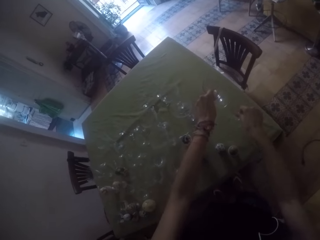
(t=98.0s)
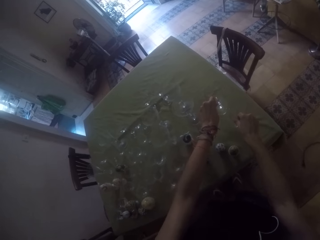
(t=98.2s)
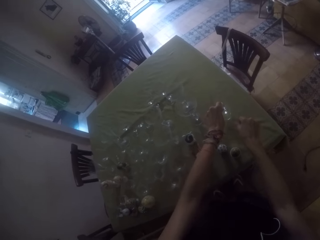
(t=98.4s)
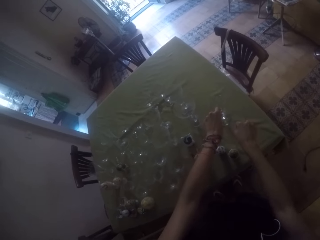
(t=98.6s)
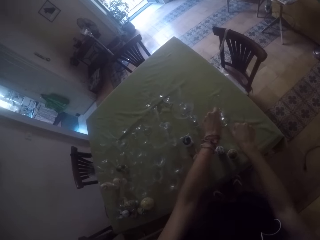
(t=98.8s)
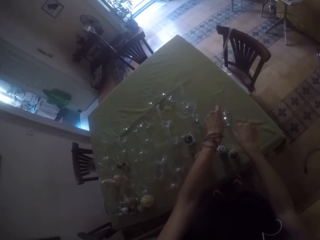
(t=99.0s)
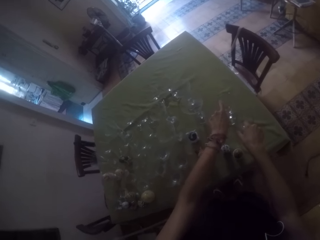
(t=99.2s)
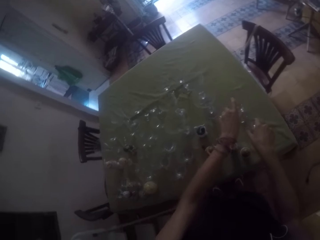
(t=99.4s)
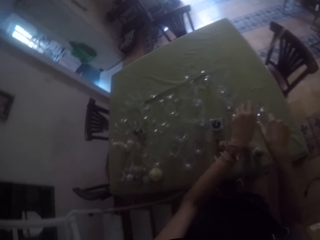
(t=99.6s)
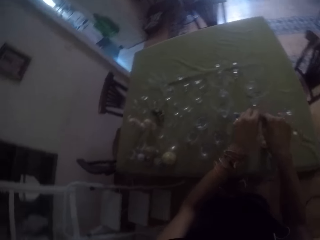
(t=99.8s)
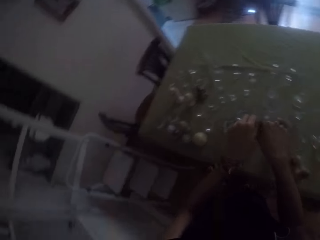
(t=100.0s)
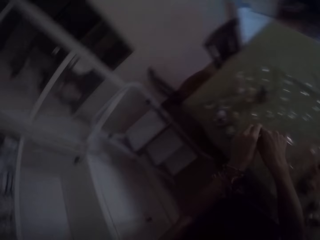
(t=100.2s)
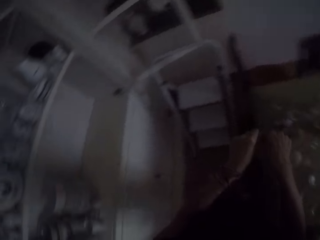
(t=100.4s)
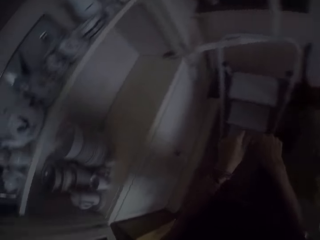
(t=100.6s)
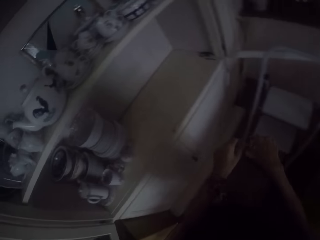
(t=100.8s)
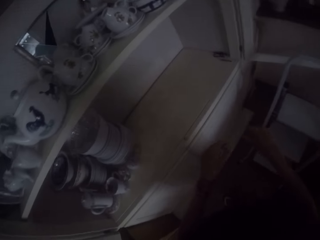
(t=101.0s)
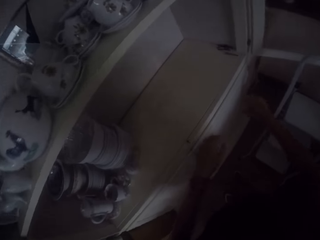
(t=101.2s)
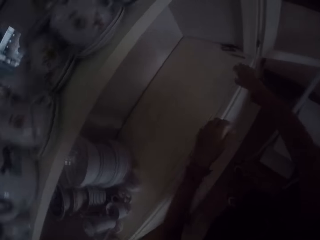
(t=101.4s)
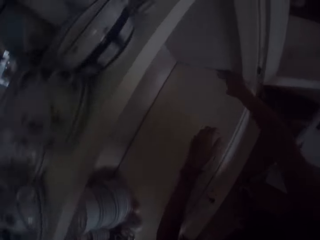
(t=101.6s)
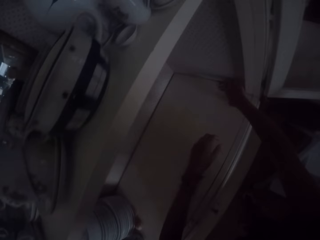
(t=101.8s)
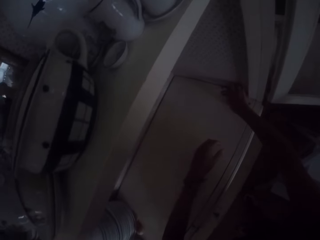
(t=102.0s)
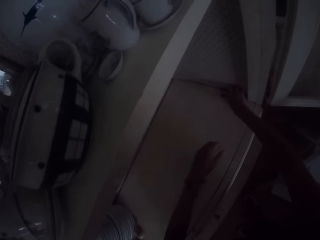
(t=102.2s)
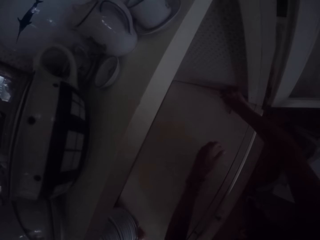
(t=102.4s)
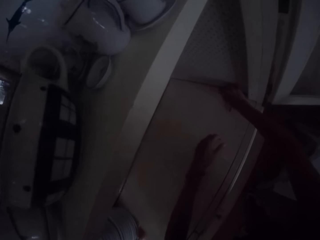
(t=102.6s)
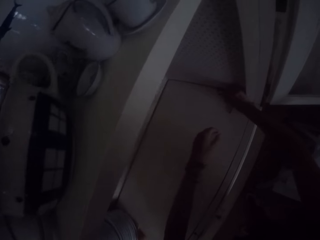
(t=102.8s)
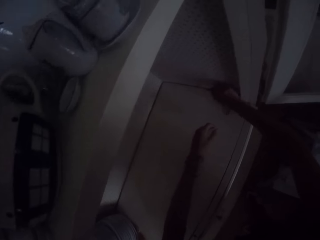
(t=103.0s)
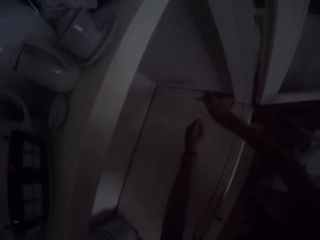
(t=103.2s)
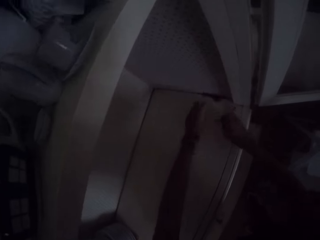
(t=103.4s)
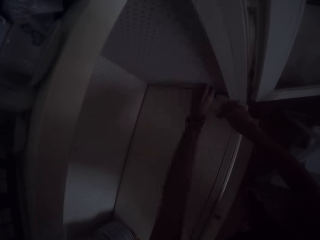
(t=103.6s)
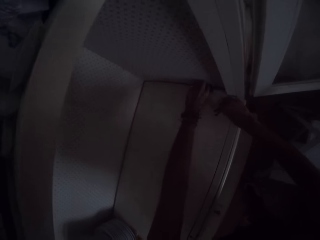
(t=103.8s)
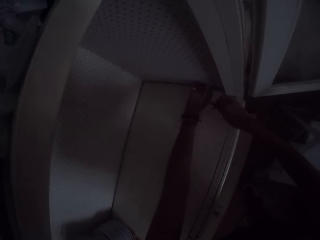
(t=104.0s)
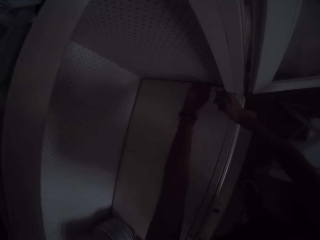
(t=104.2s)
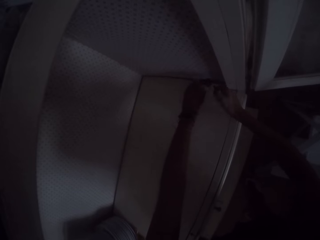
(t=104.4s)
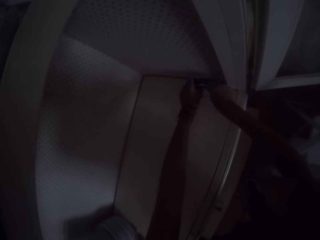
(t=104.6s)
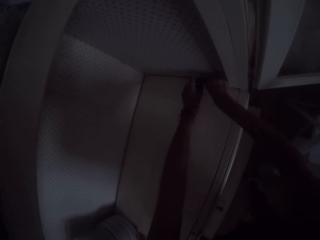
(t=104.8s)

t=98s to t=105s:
The camera wearer picks up other ornaments or short sticks on the shelf with both hands.
